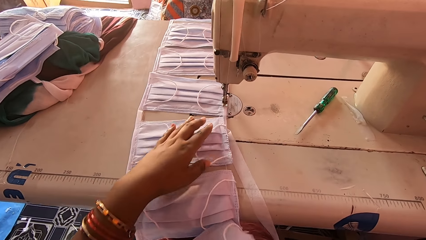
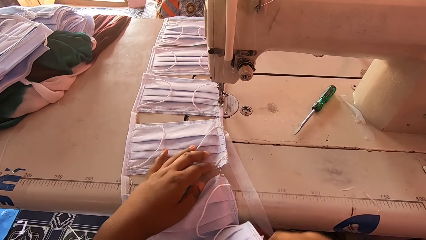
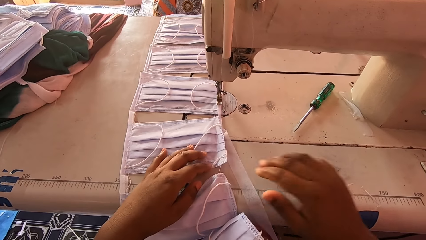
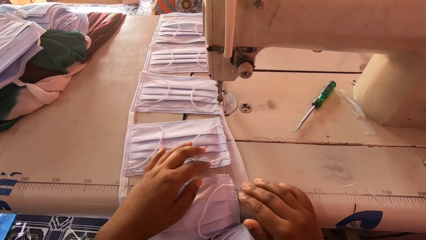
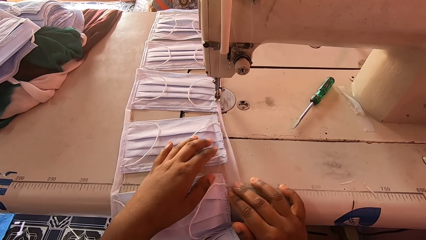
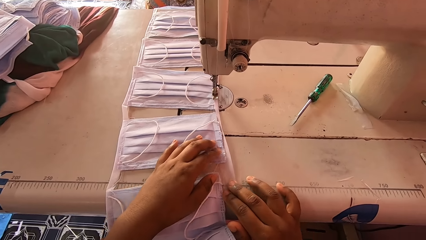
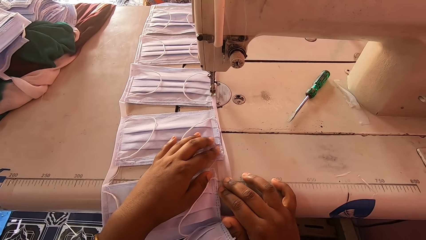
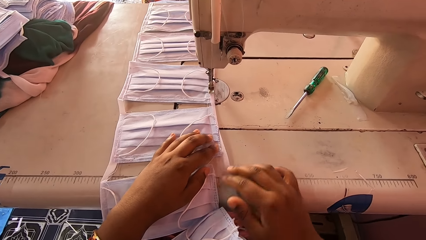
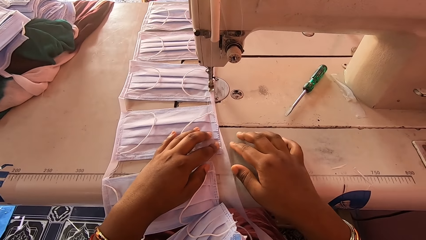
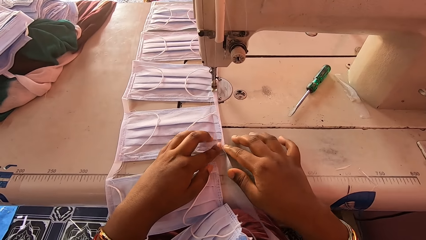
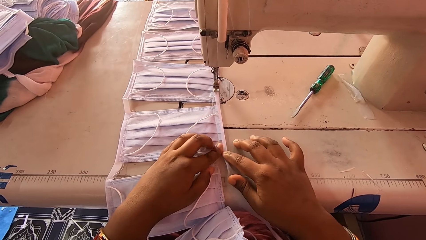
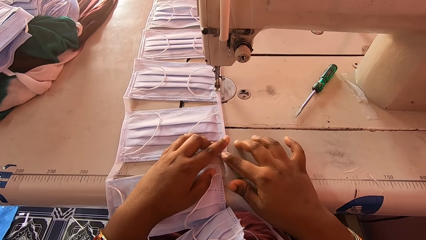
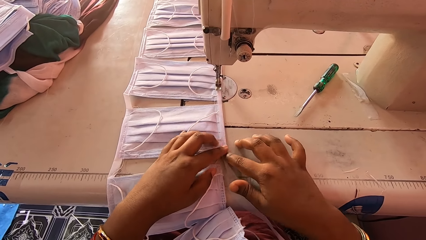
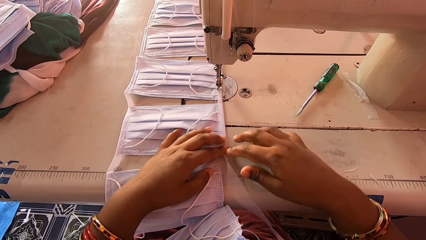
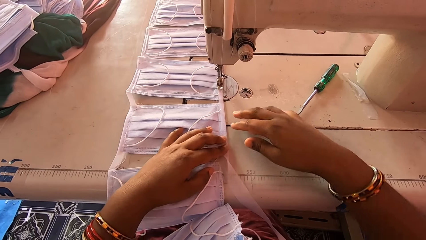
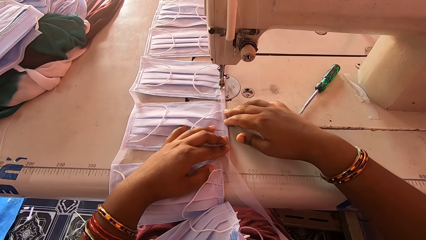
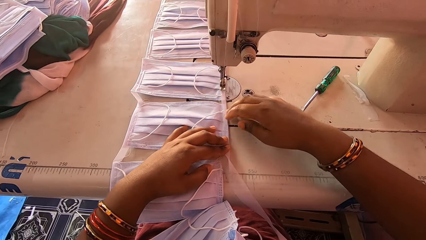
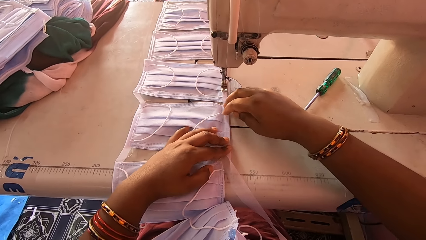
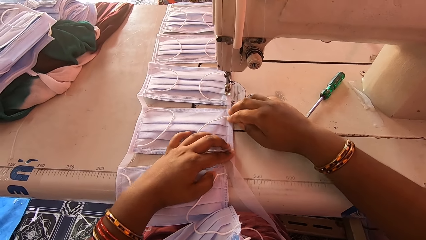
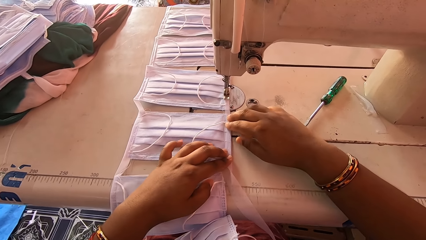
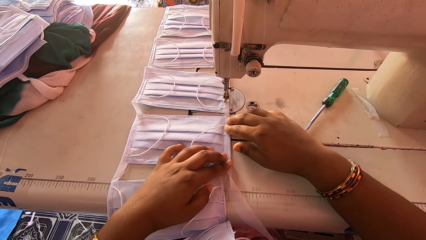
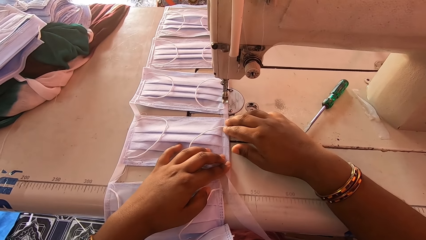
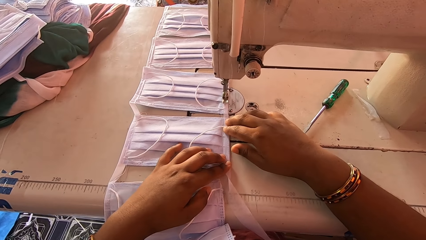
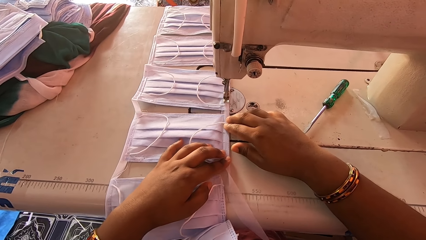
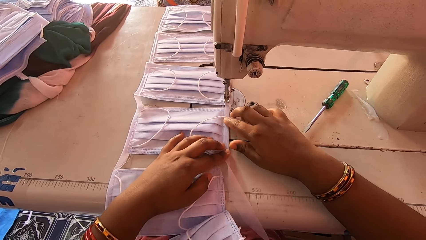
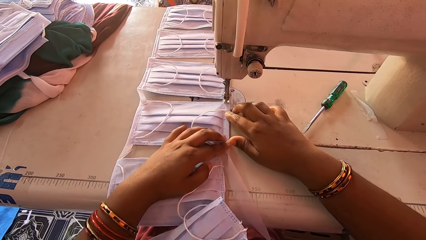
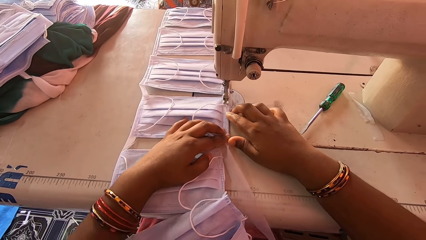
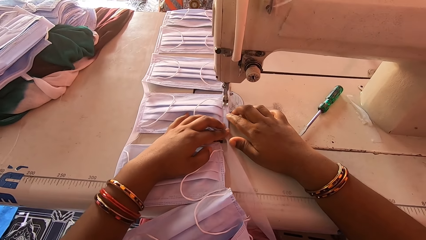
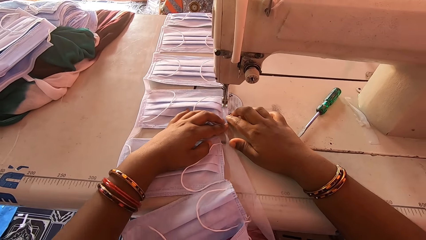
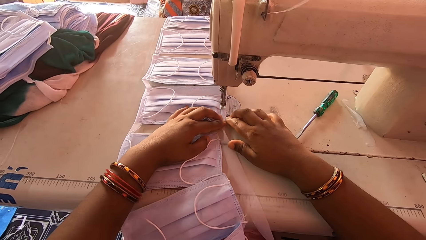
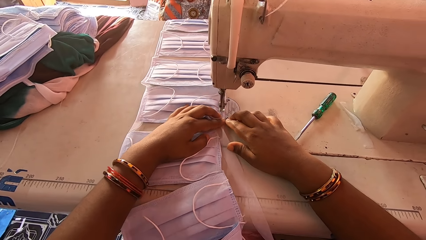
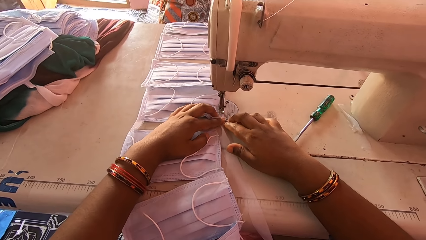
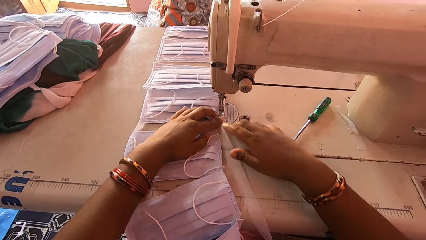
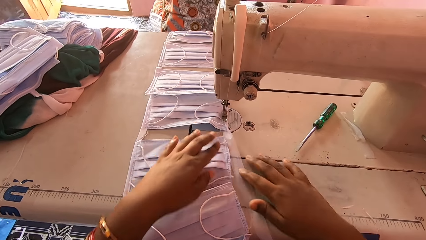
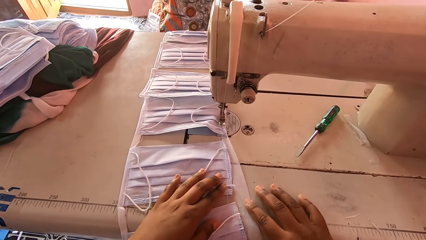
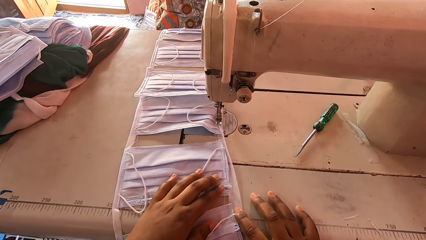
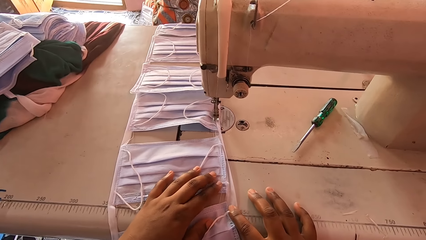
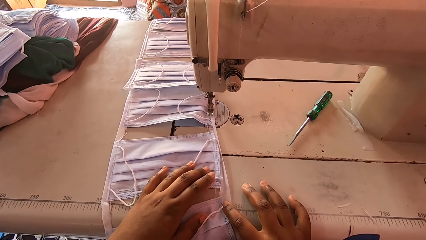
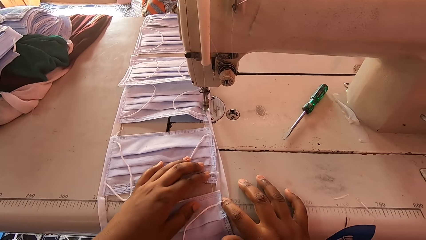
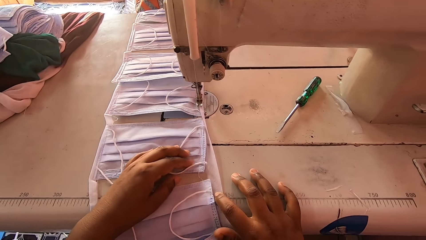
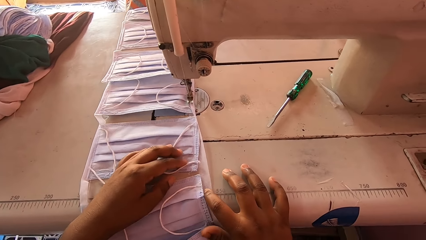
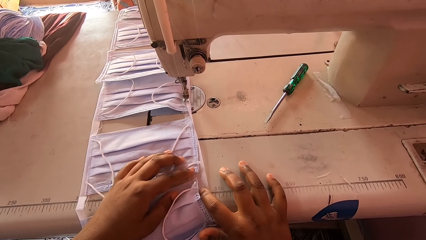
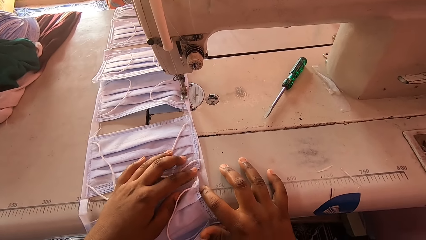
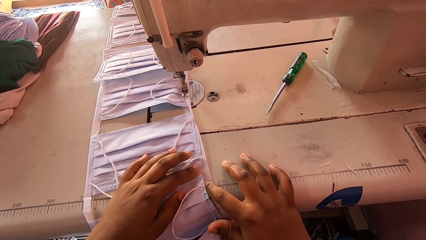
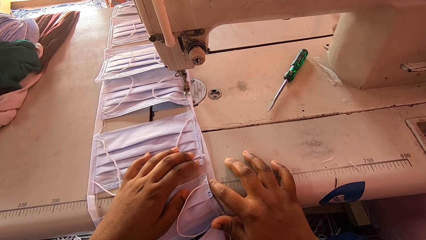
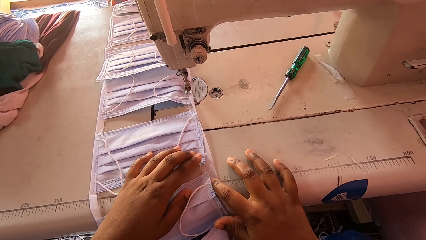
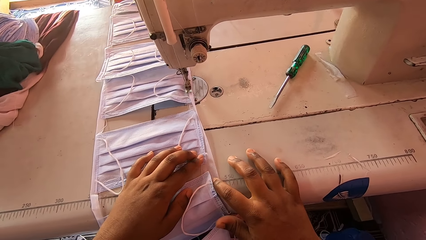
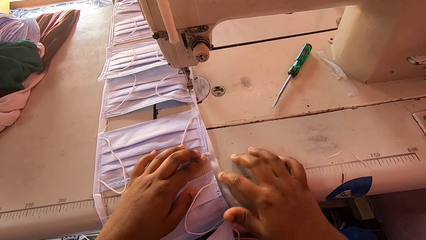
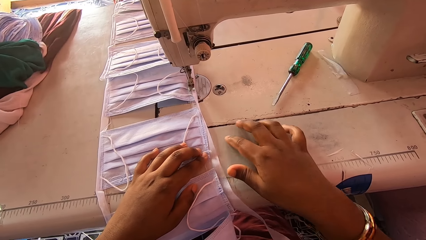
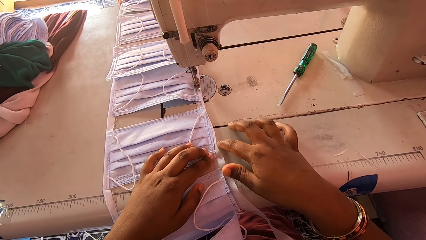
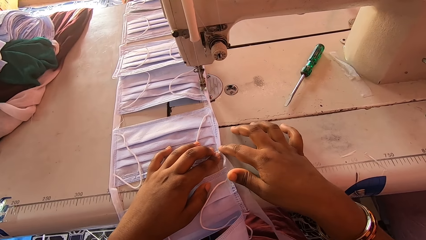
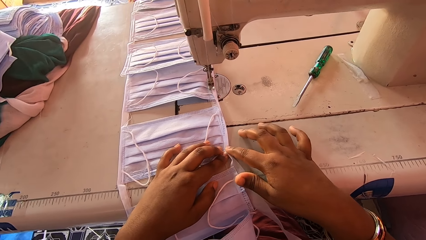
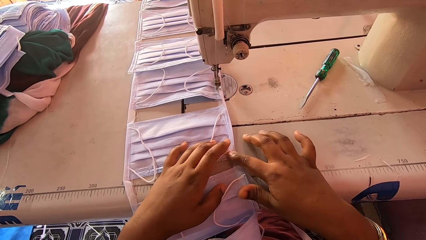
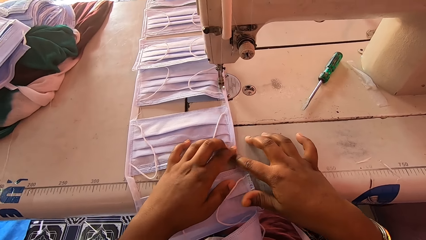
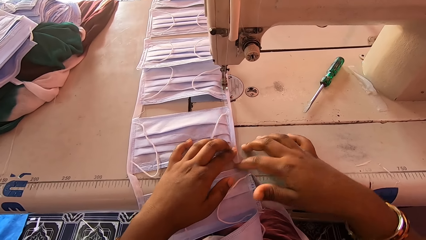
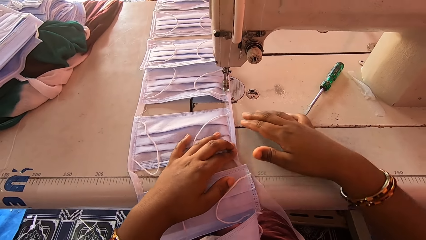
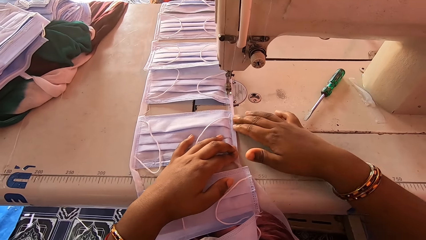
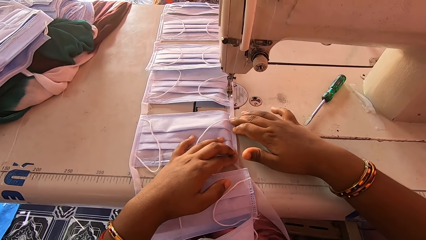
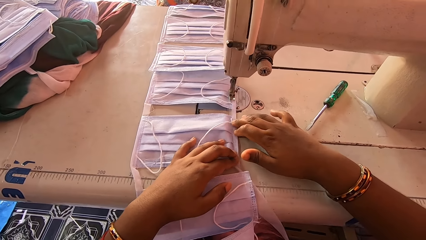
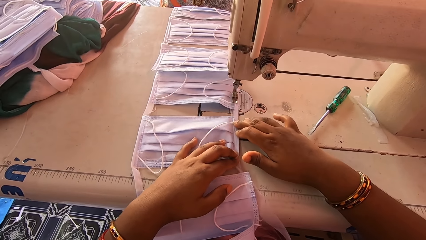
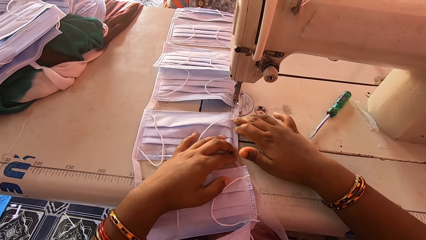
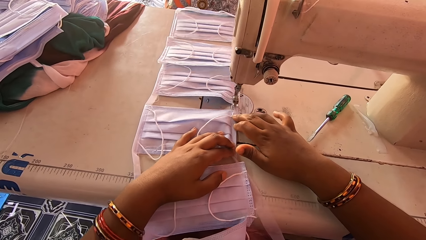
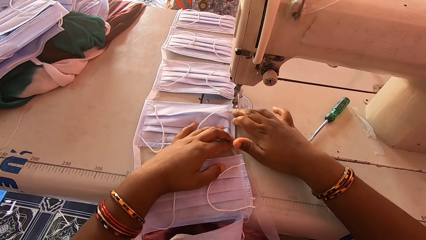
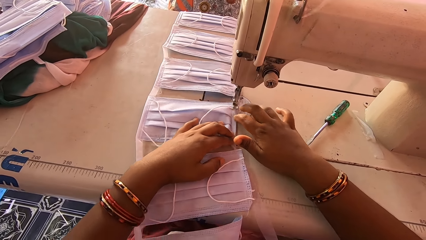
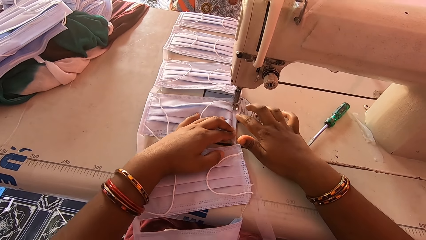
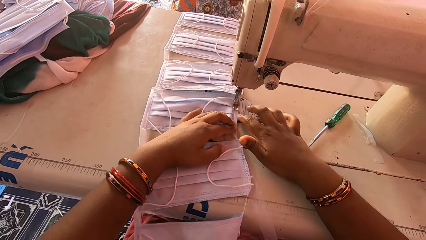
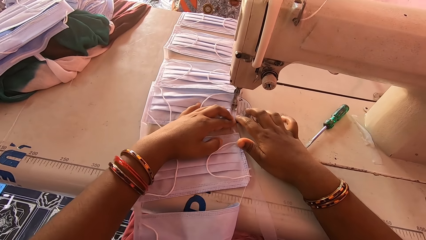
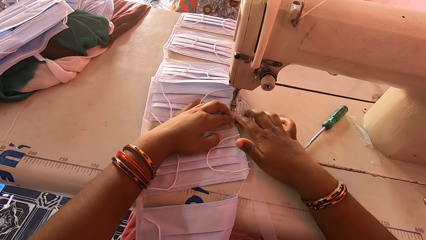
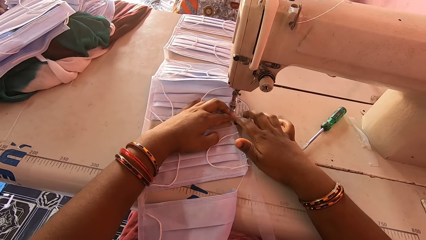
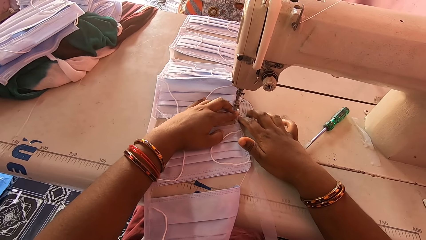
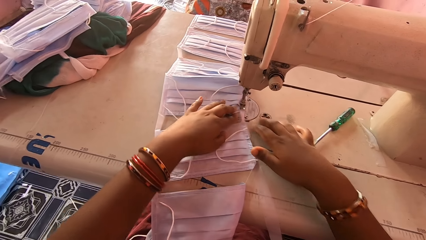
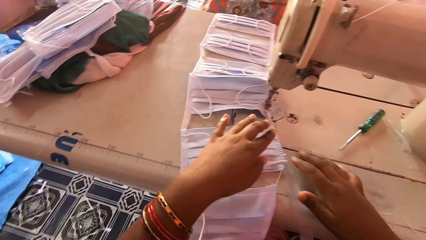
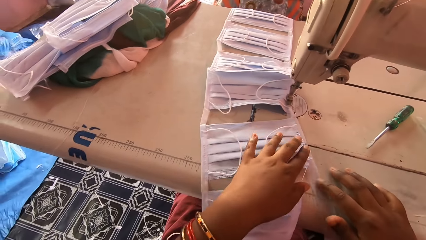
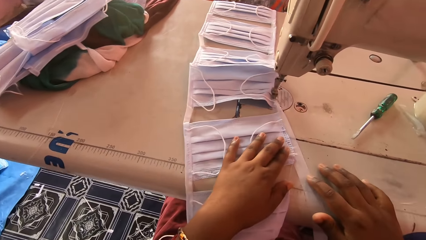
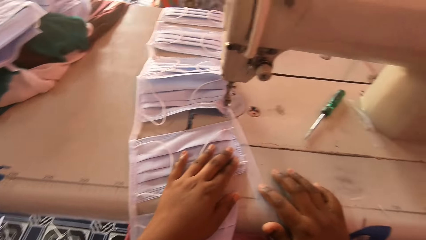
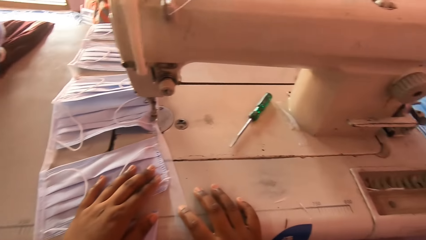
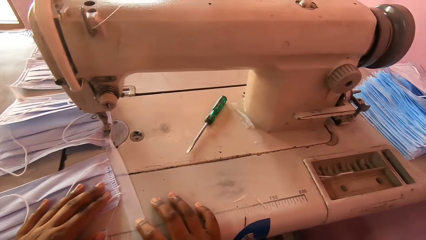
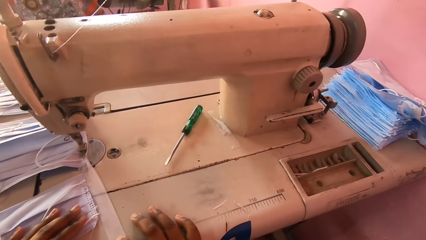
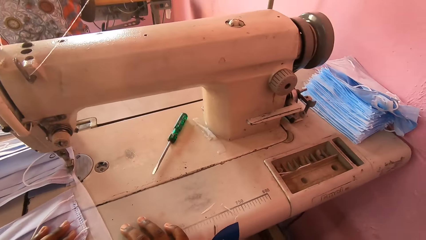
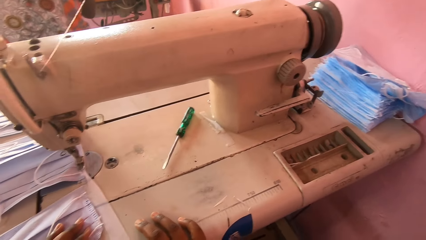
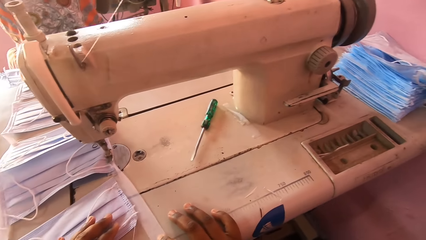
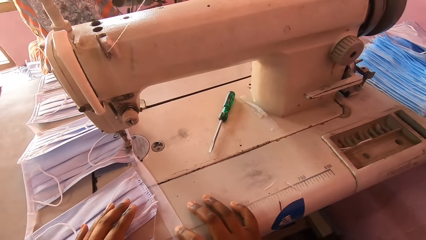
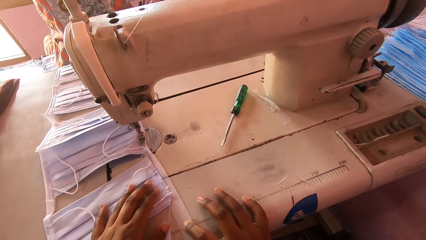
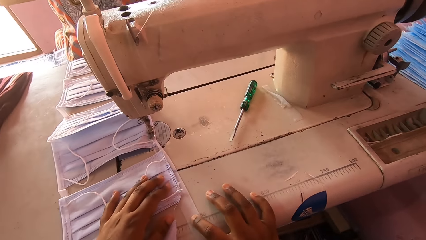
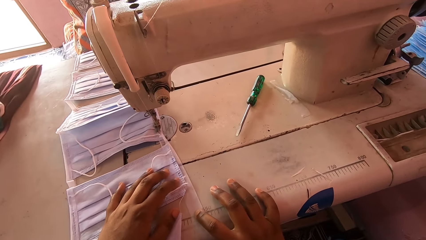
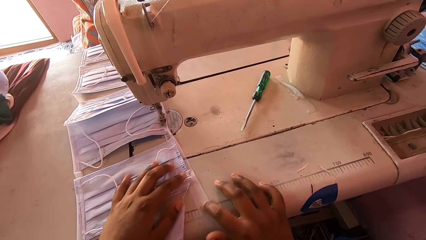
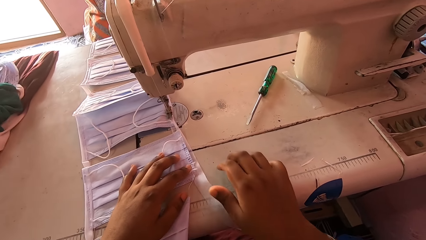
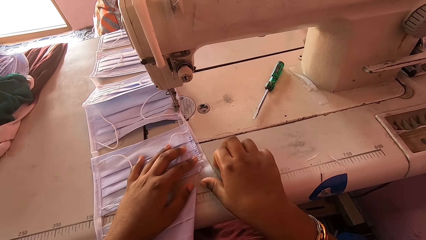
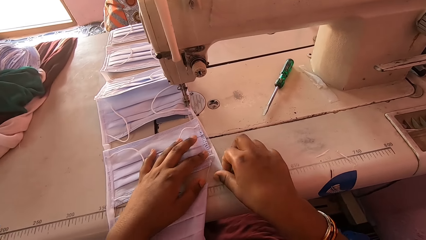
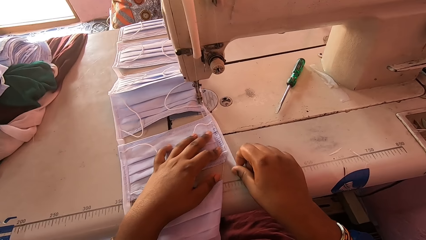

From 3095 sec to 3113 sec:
The camera wearer moves the masks and aligns the masks with the hem material. They fold the piece of cloth. They sew the masks with a sewing machine. They align the masks with the hem material and move the masks. They fold the piece of cloth. They sew the masks with a sewing machine. They look around.
